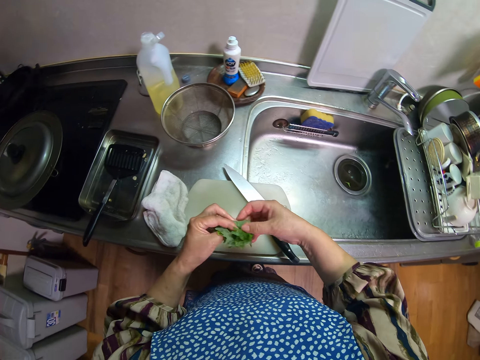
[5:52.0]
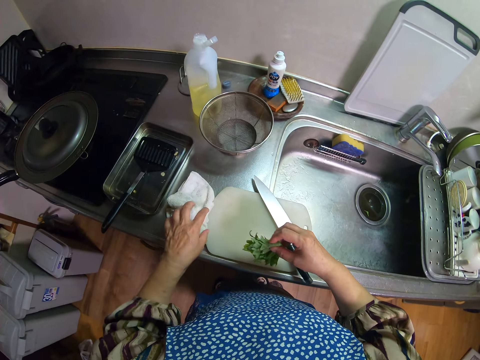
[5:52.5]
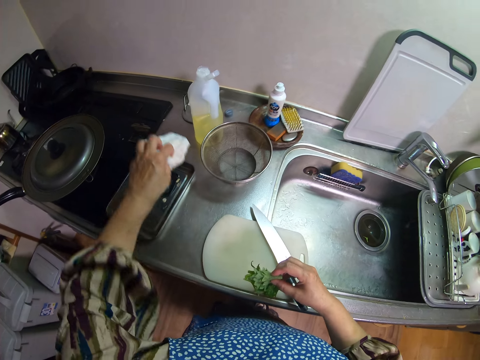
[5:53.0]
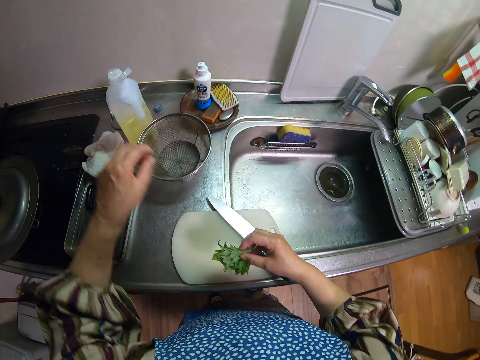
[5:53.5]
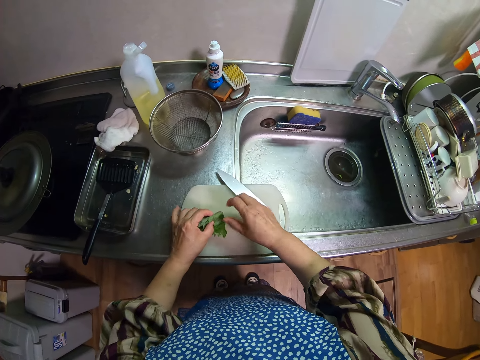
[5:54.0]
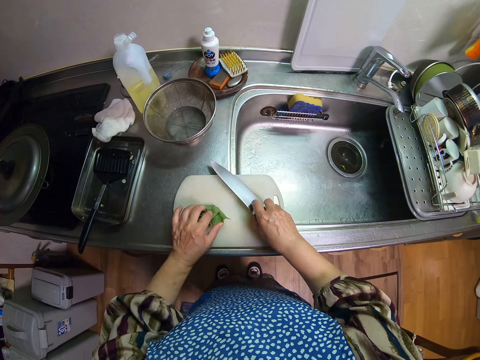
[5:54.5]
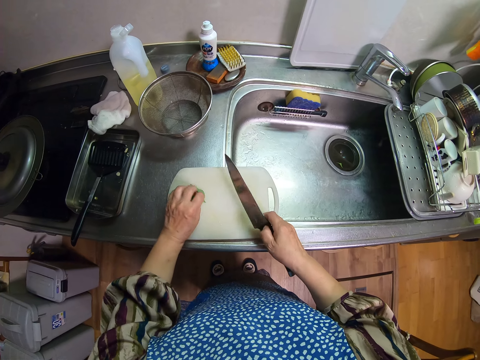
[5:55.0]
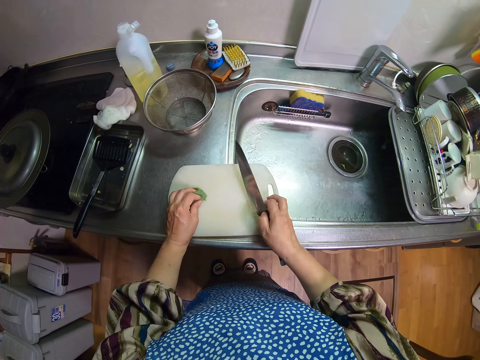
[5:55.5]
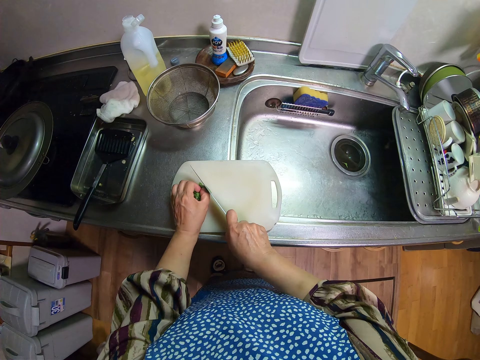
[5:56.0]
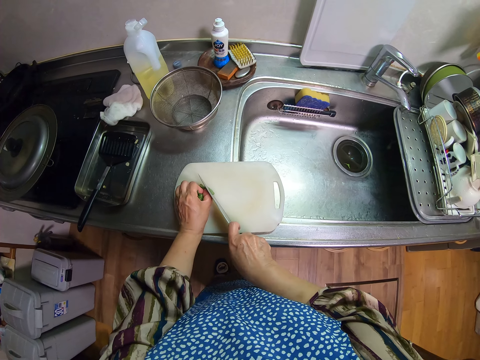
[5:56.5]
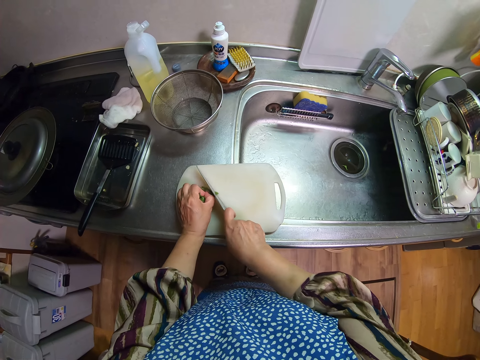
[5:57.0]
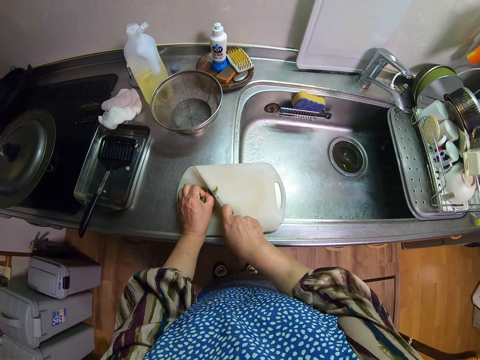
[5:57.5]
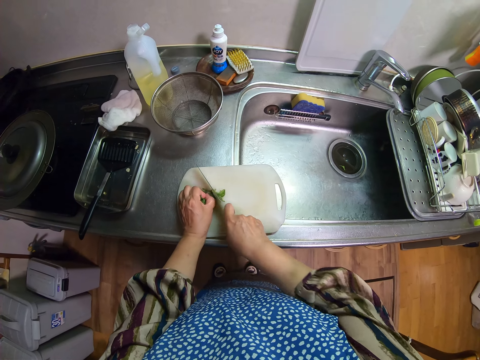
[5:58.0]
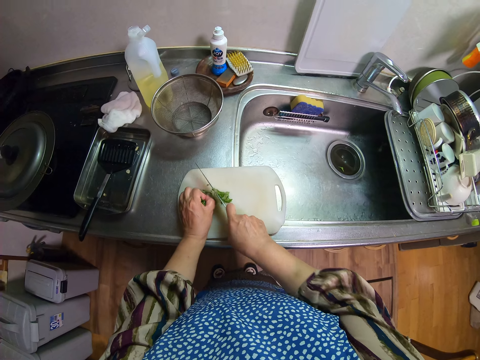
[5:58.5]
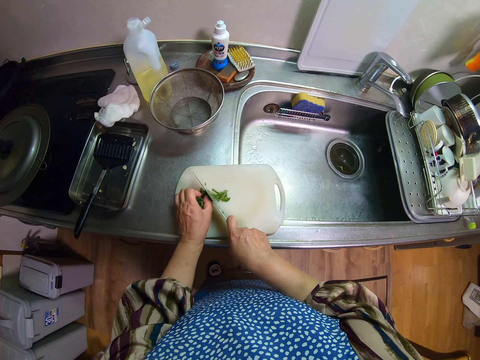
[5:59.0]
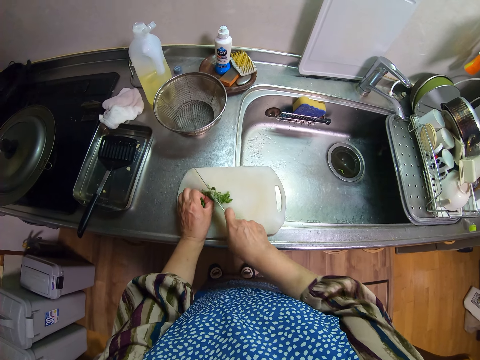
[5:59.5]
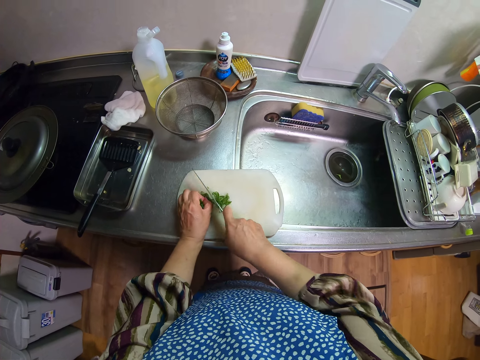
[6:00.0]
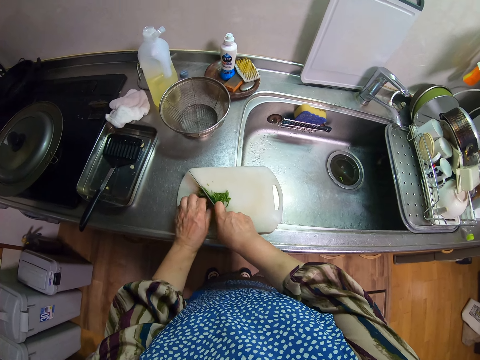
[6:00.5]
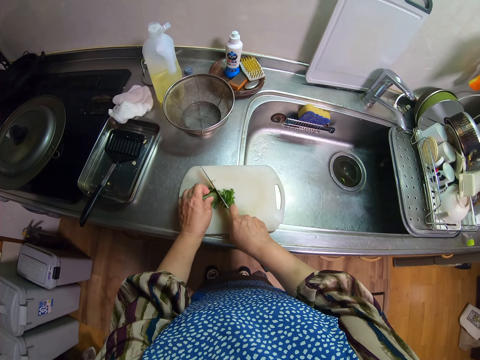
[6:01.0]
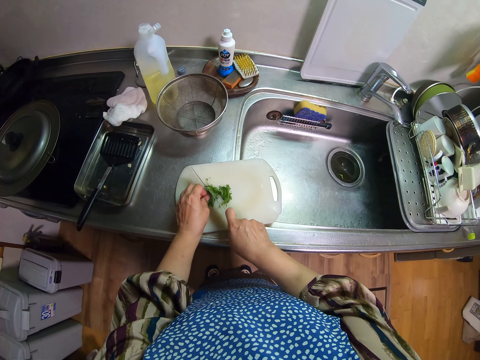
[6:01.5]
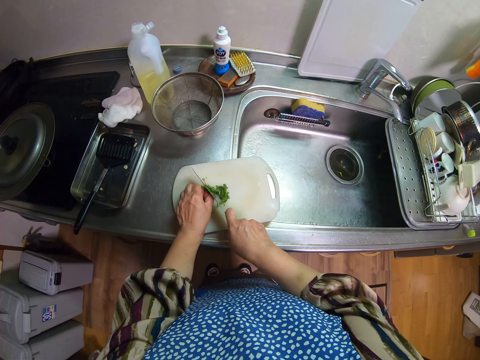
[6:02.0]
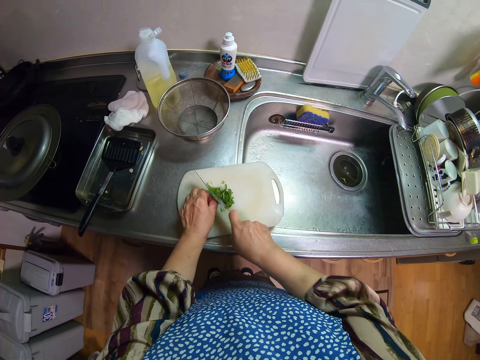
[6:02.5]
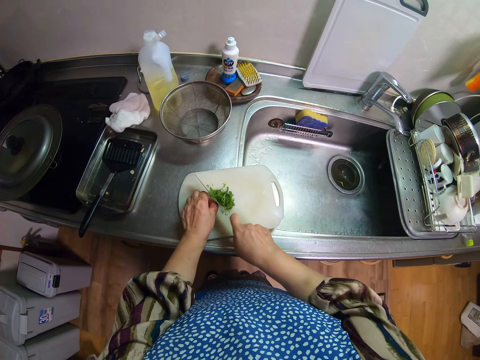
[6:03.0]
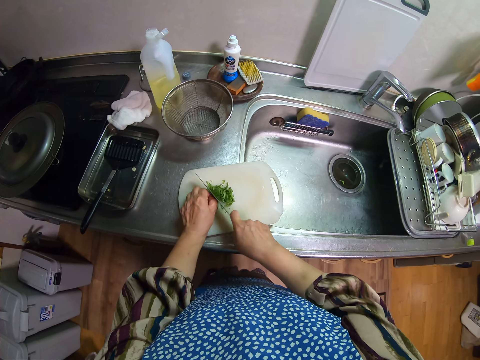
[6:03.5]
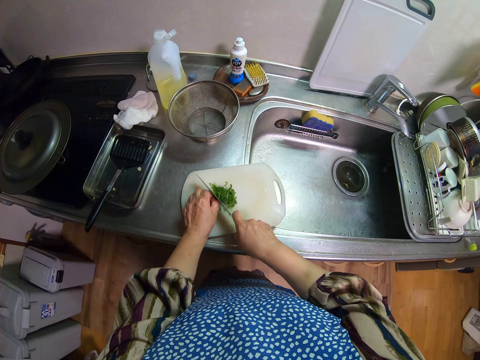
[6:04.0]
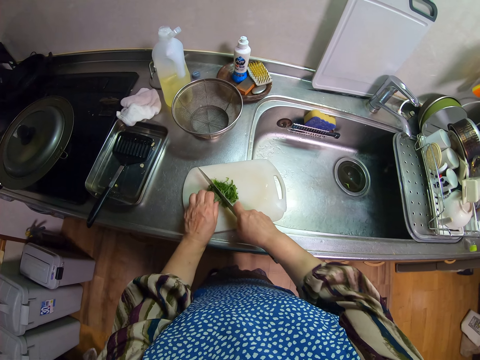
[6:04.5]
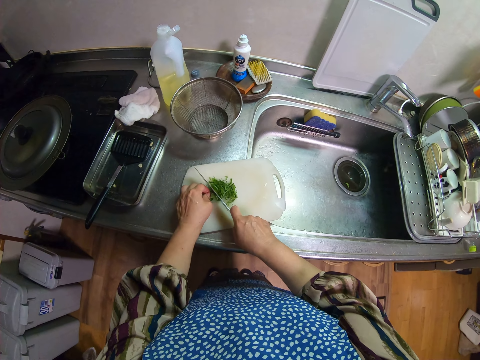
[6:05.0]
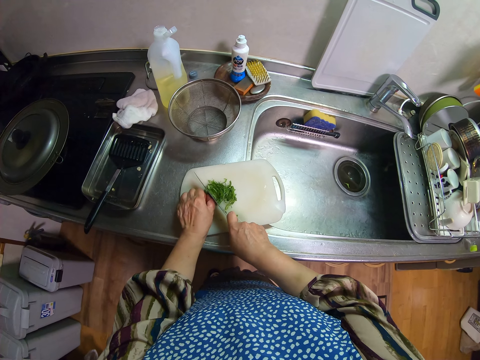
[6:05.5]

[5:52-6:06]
The camera wearer folds the beefsteak plant. She moves the napkin on the table with her left hand. She places the vegetables on the chopping board. She picks up the knife on the chopping board. She slices the vegetables on the chopping board with the knife into small pieces.

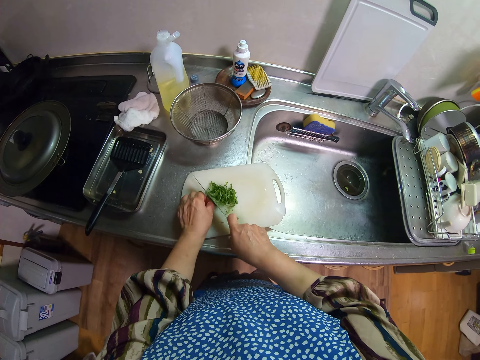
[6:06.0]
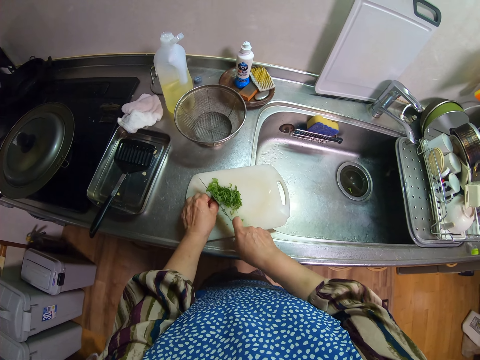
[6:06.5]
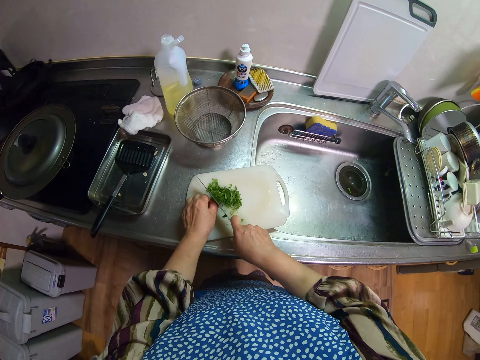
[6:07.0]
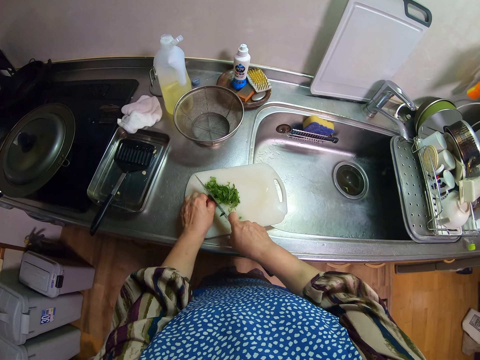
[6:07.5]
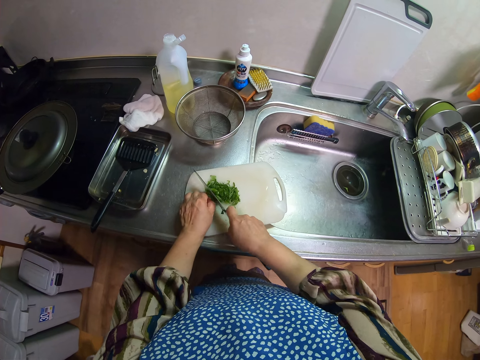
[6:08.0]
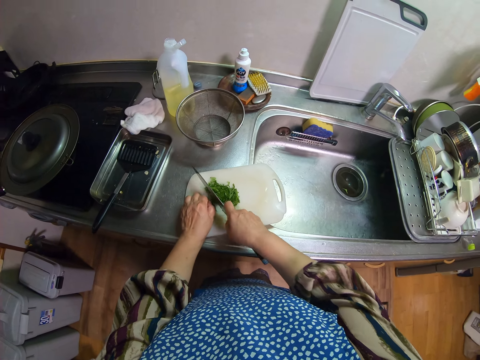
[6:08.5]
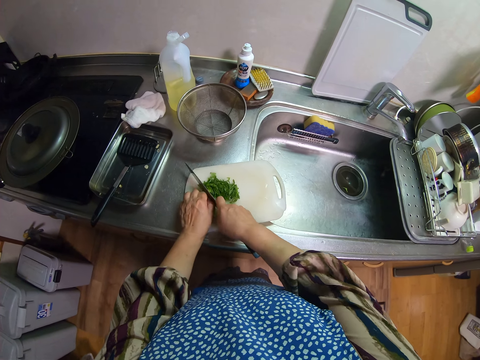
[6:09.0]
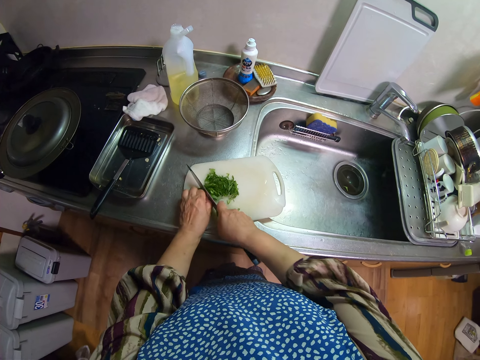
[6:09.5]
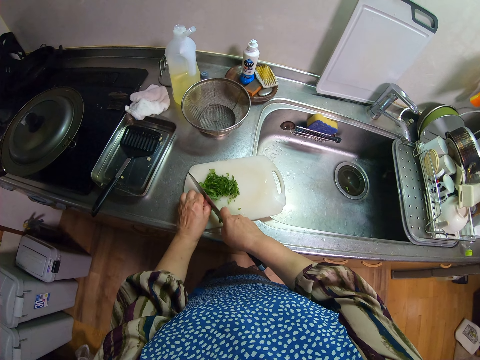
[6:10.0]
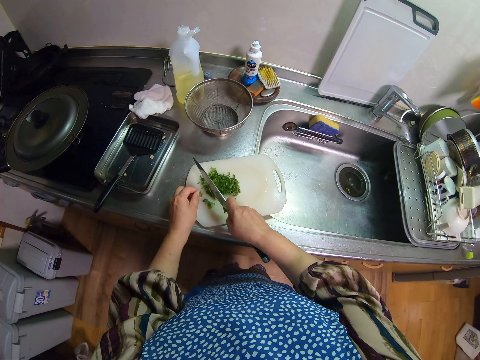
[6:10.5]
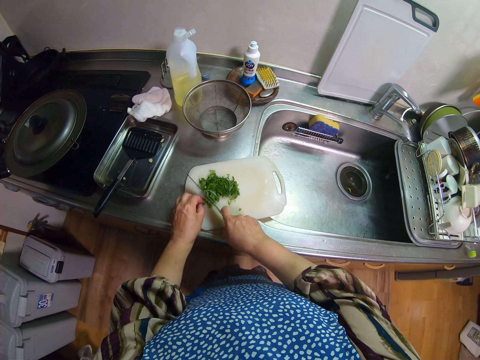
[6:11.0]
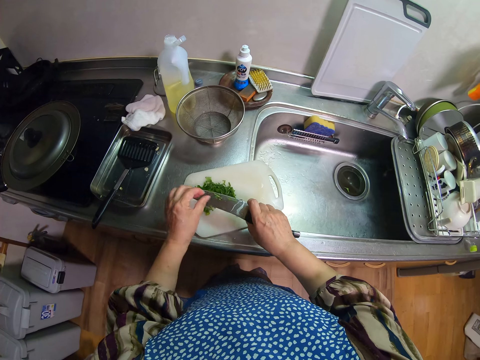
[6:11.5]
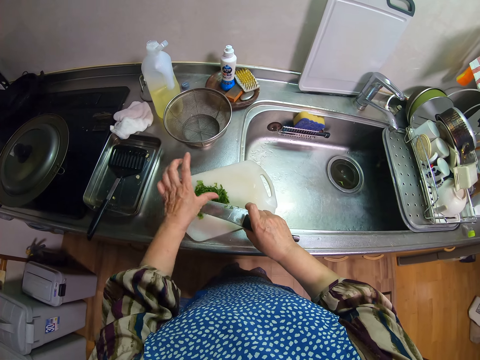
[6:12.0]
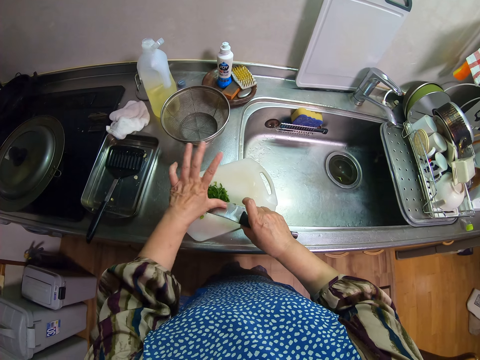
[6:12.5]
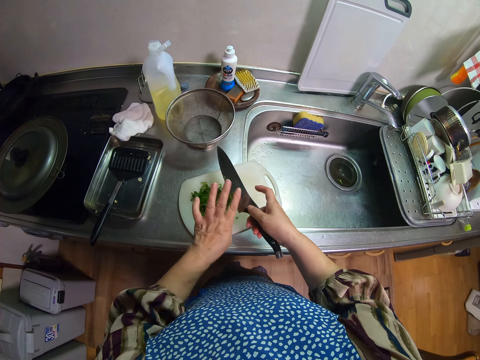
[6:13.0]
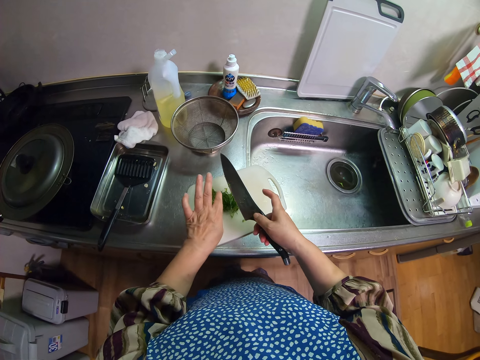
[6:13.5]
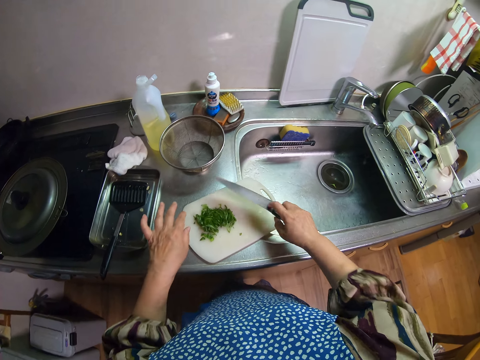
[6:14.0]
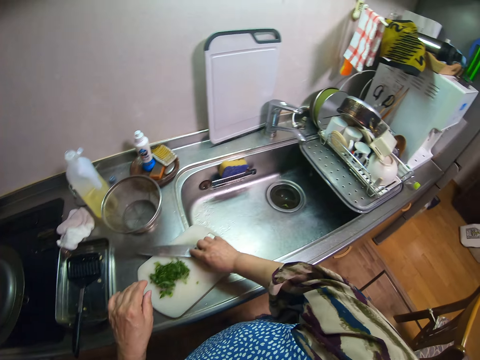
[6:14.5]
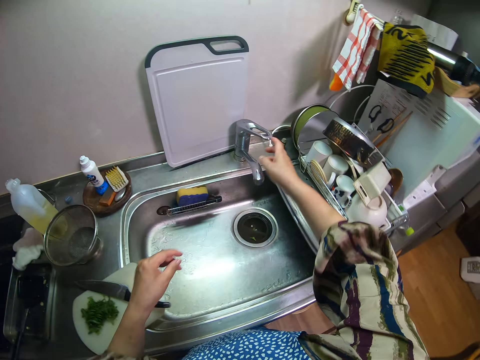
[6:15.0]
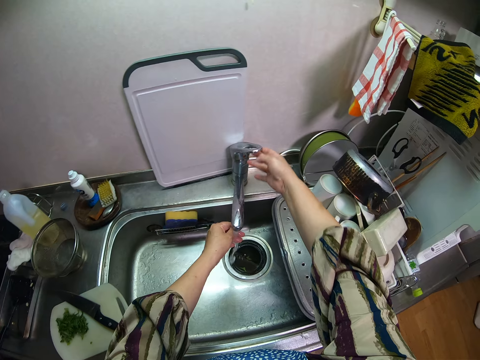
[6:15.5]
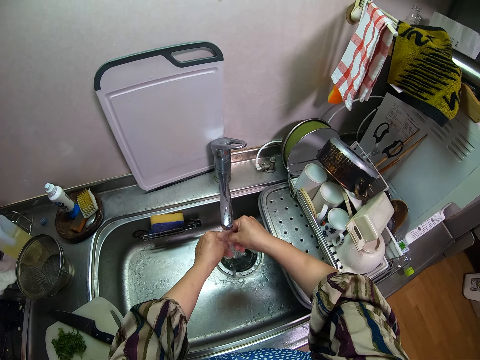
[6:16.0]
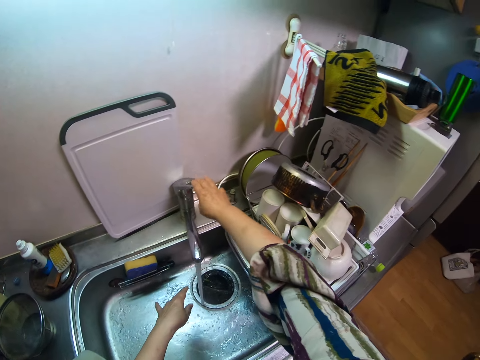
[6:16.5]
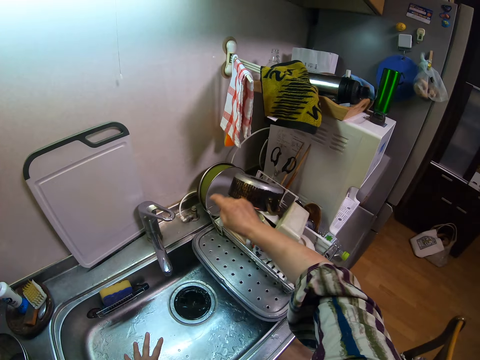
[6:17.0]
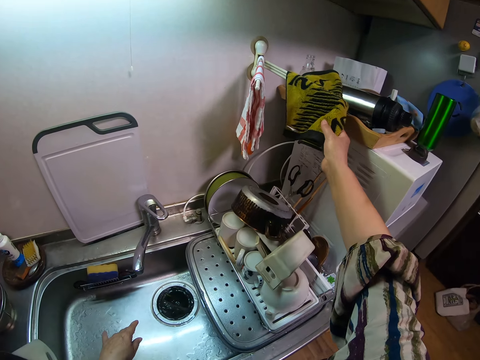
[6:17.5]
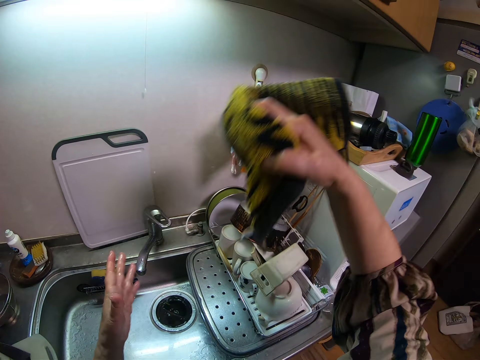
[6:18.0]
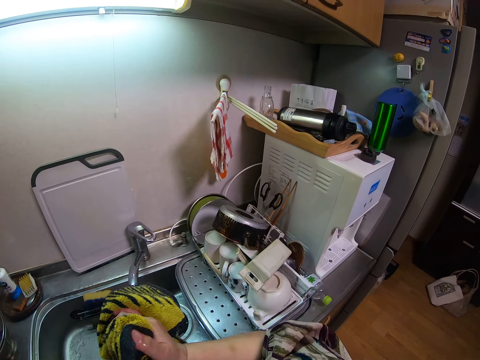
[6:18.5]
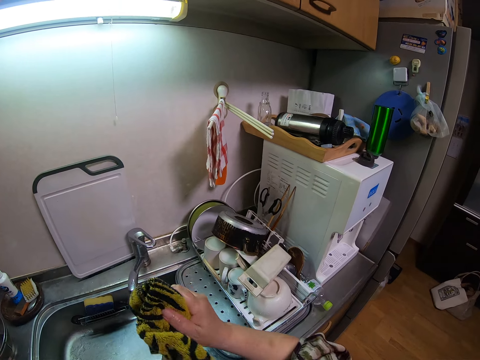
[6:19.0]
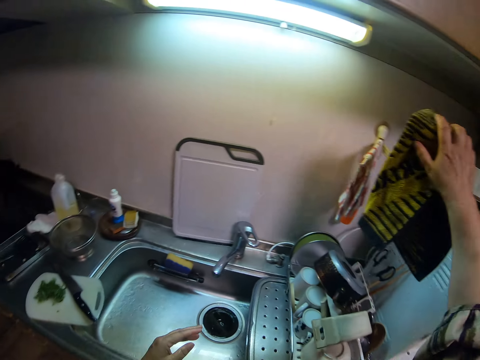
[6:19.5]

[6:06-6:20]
The camera wearer cleans the knife with her left finger. She places the knife on the chopping board. She turns on the tap with her right hand and rinses her hand under the tap. She turns off the tap with her right hand. She picks up a napkin from a hanger and dries her hands with the napkin.
